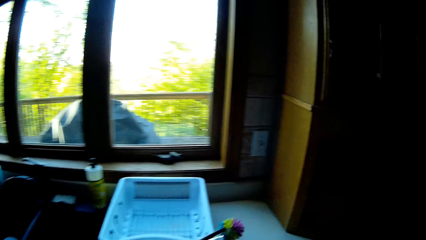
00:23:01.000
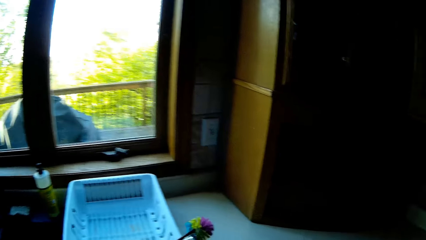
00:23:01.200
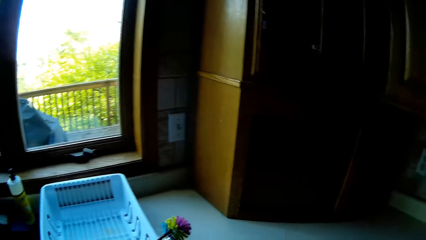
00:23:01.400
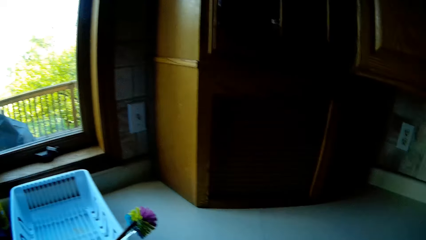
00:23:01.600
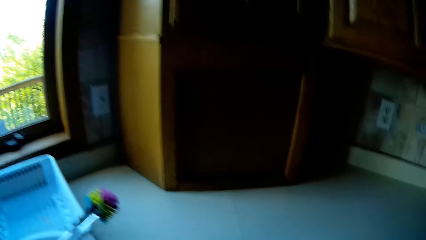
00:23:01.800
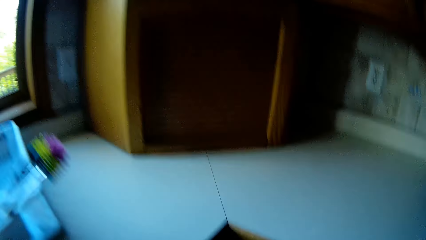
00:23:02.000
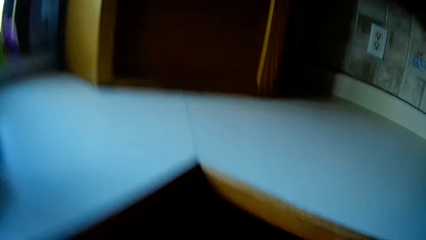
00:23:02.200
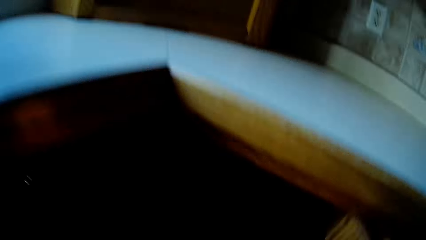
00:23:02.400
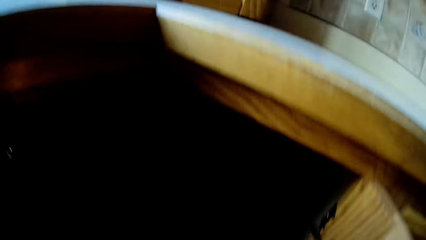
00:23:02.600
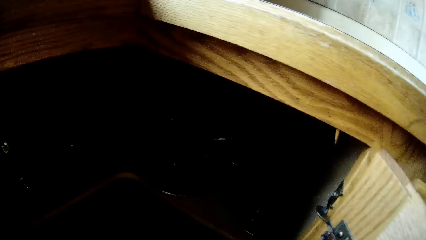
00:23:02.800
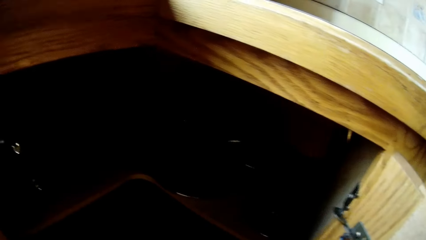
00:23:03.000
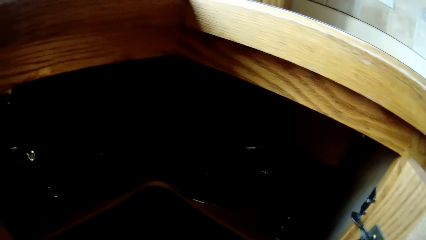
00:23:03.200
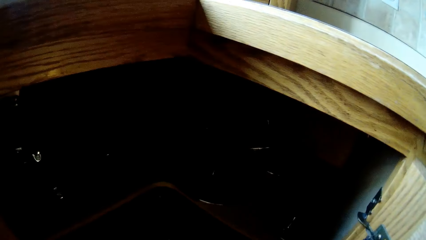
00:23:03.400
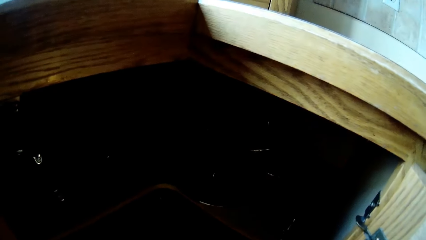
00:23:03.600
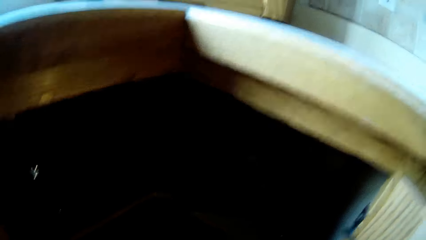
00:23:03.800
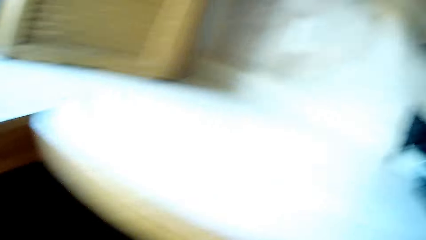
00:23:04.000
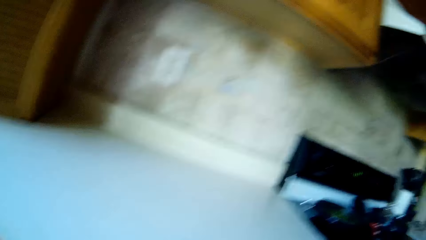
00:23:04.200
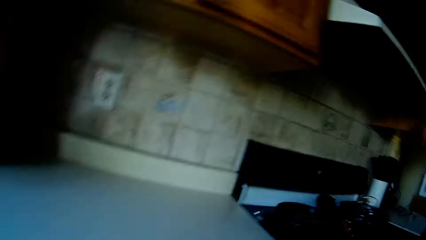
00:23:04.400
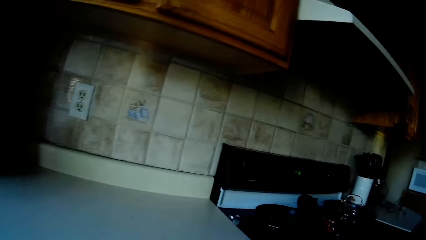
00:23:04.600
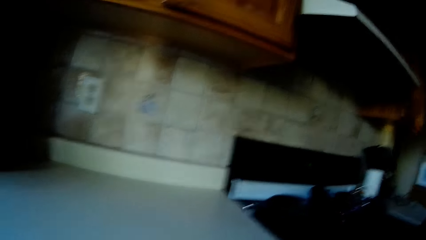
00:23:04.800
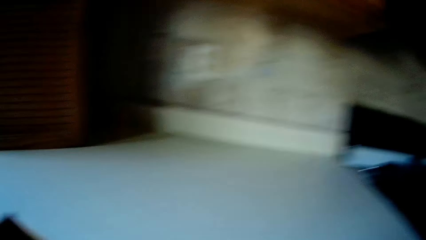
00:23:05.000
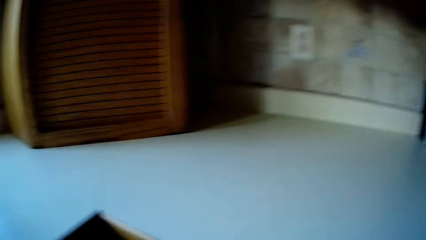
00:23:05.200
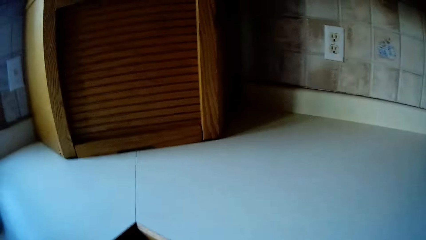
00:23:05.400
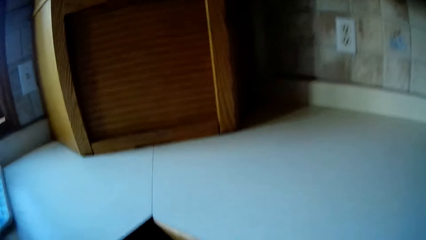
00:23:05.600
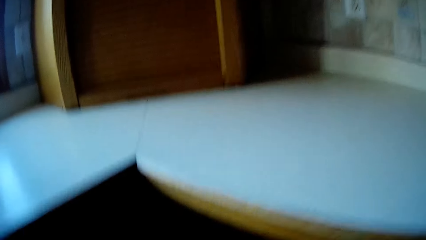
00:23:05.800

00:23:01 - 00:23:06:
The camera wearer looks around.

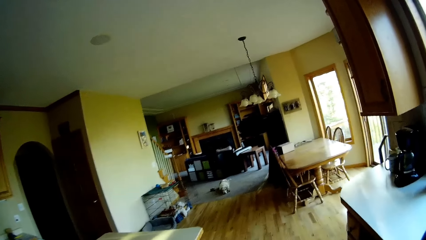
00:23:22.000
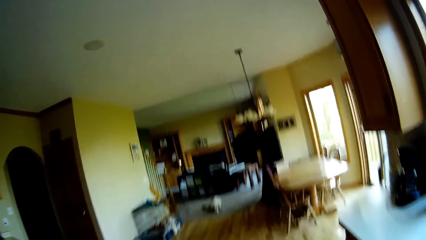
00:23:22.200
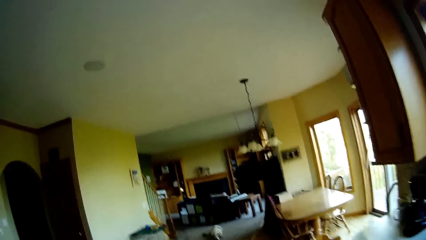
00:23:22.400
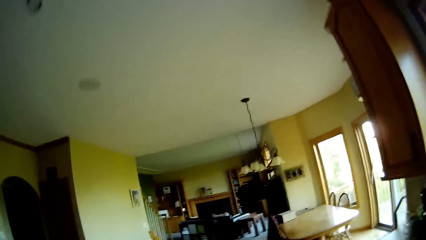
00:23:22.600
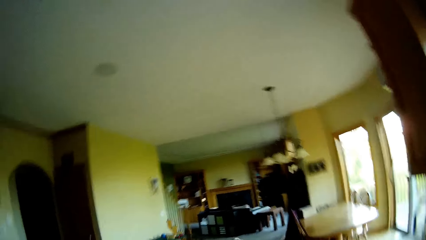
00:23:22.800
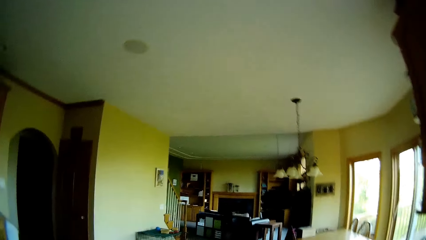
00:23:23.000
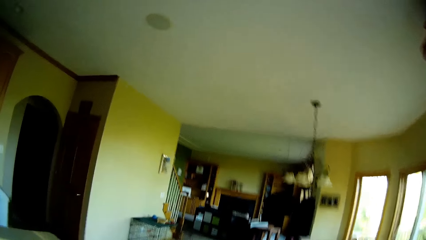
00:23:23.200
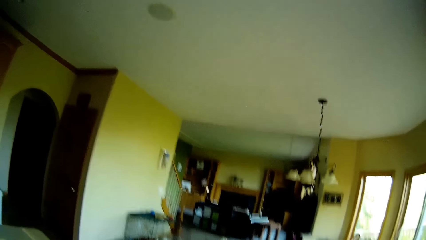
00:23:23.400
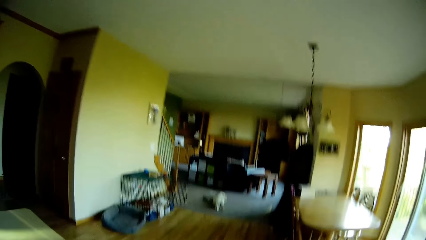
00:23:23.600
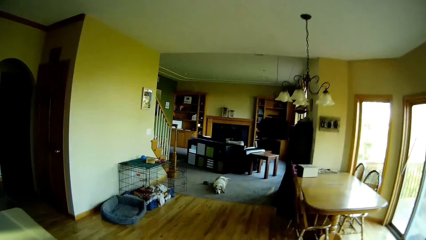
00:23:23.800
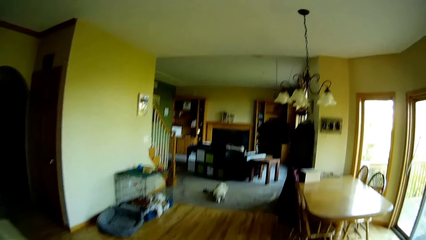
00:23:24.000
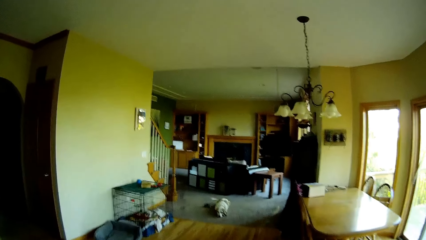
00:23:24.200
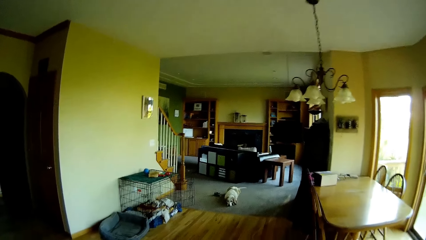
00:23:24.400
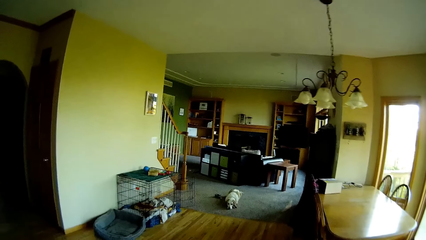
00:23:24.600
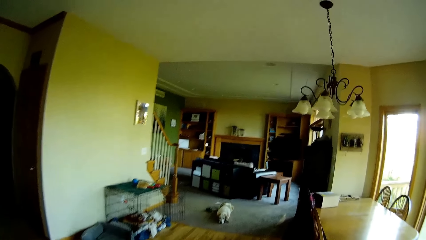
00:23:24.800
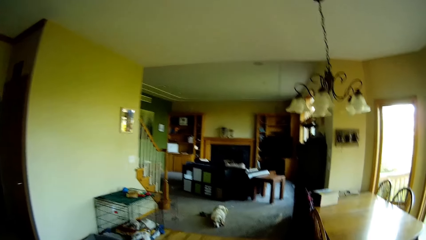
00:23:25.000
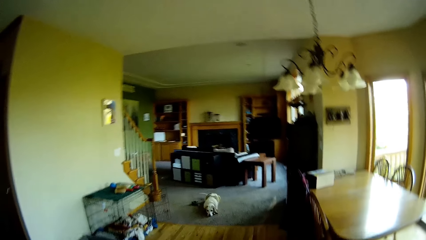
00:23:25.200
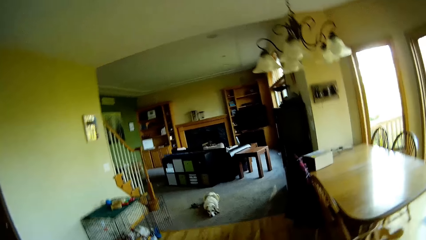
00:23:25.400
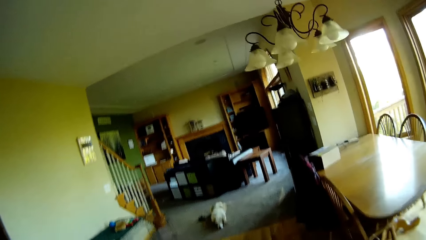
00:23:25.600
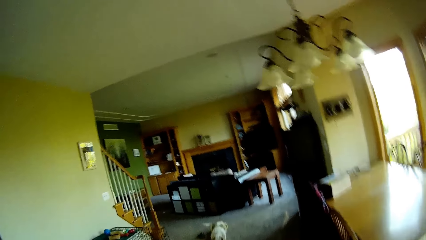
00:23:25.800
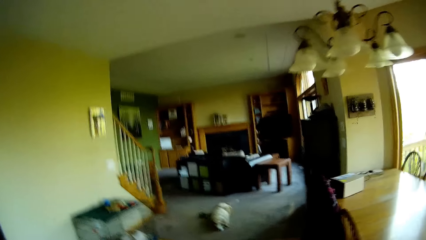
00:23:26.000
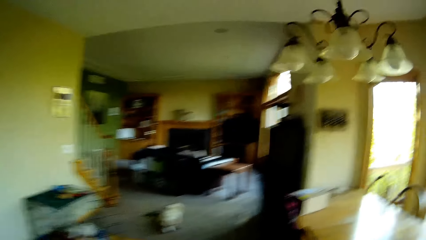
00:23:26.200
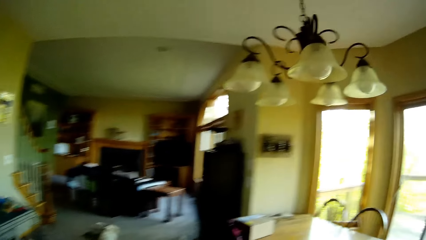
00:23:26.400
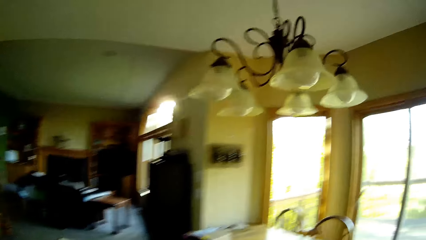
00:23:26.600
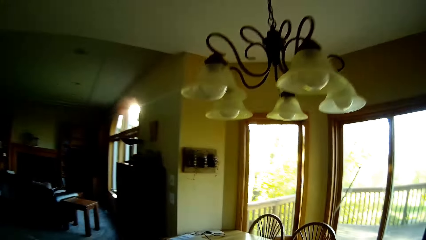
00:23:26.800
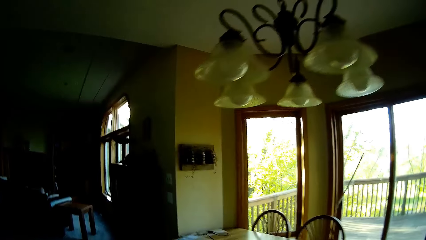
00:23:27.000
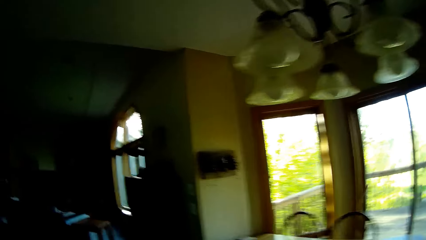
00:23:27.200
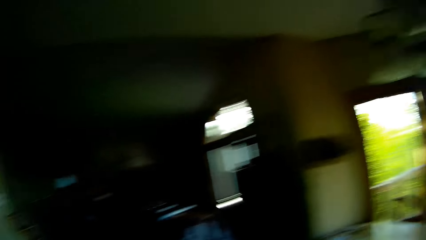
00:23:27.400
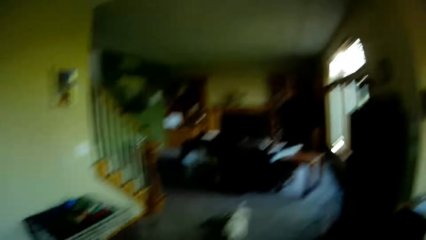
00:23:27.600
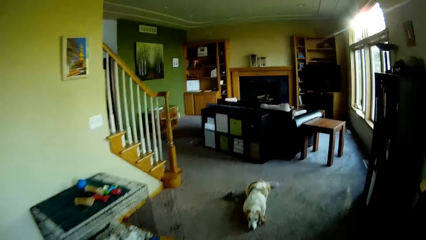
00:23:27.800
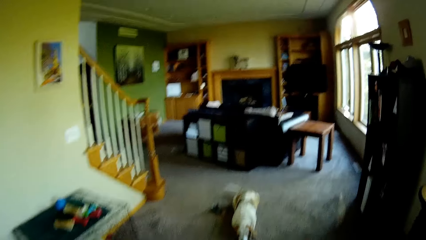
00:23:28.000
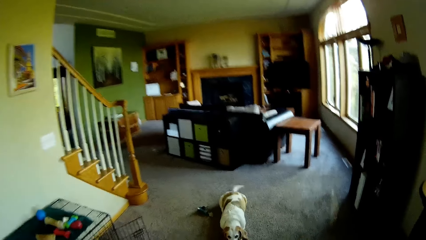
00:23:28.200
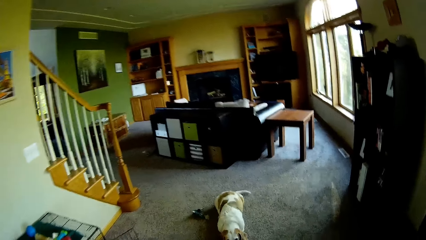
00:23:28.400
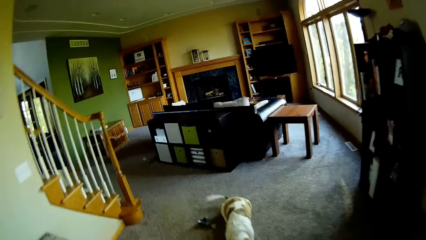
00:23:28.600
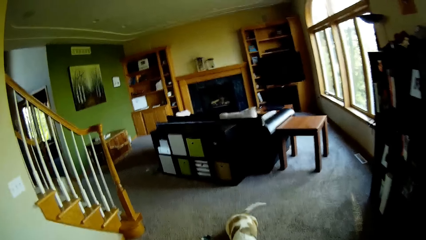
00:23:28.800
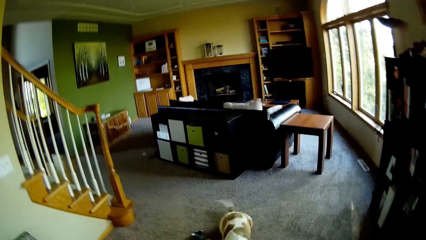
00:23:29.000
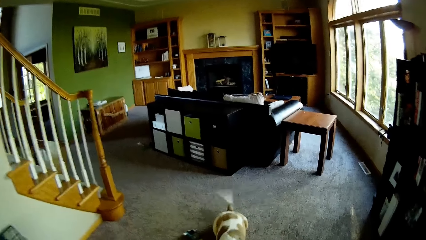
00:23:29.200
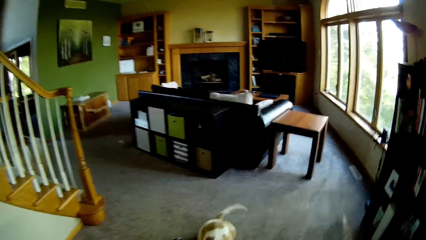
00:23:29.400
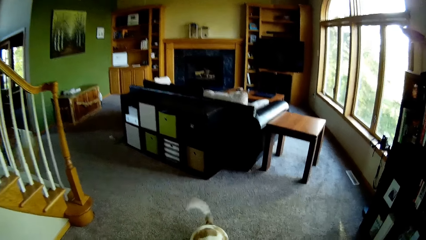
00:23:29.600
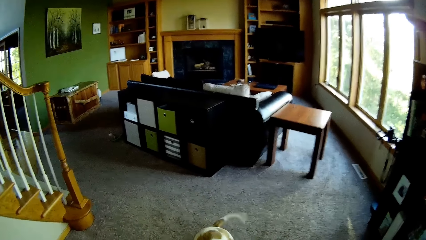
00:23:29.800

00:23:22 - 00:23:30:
The camera wearer speaks to the white dog. They walk out of the kitchen area. They look around. They play with the dog.

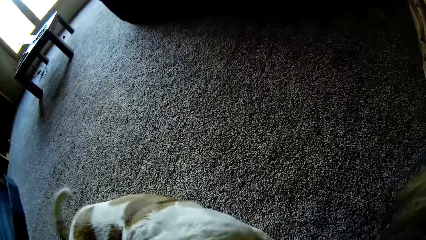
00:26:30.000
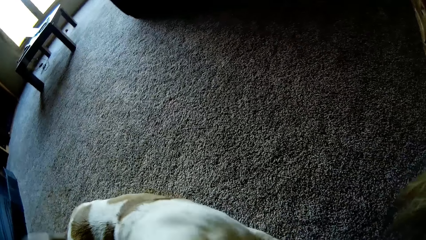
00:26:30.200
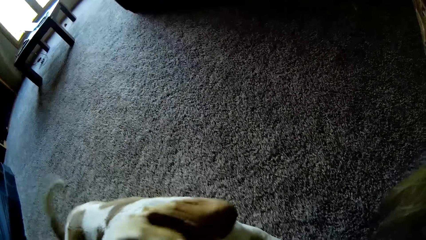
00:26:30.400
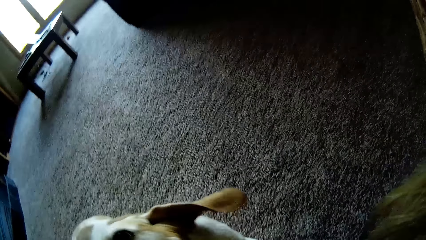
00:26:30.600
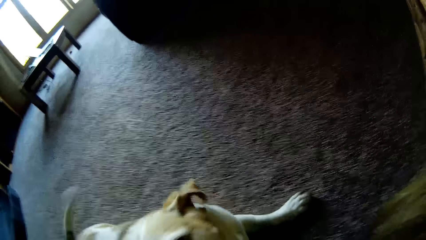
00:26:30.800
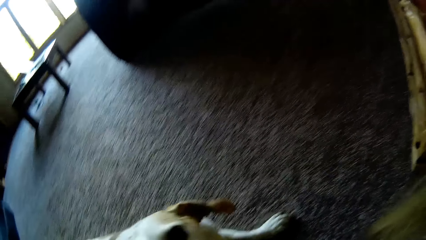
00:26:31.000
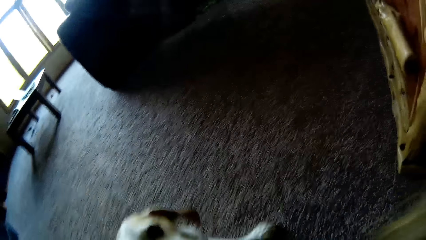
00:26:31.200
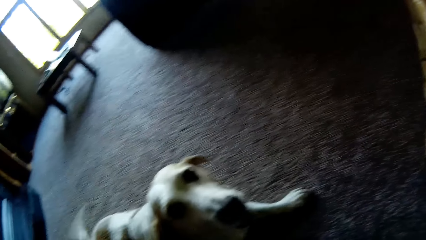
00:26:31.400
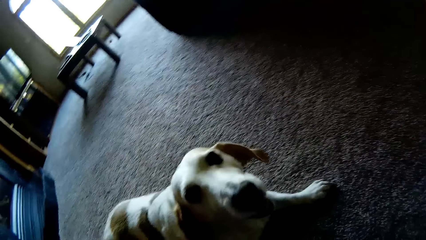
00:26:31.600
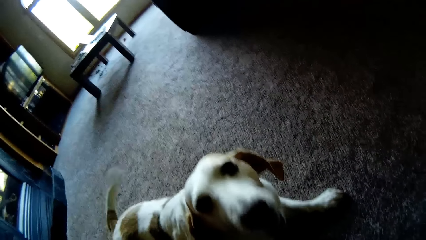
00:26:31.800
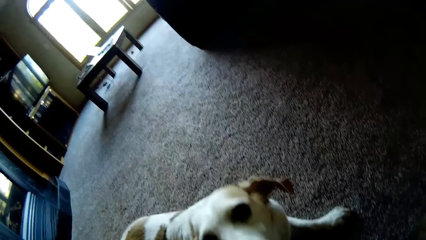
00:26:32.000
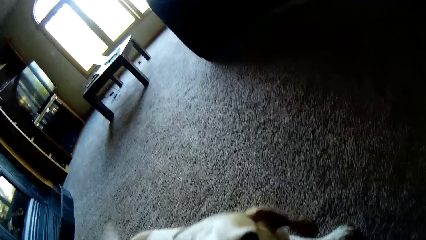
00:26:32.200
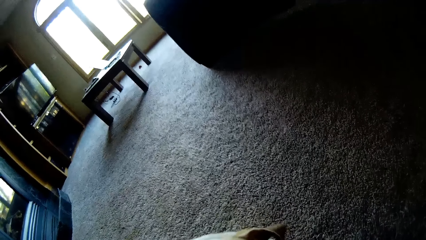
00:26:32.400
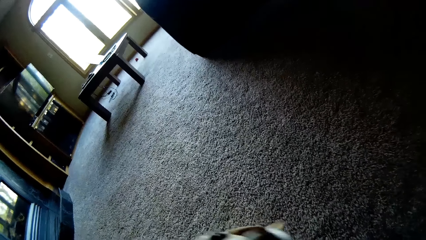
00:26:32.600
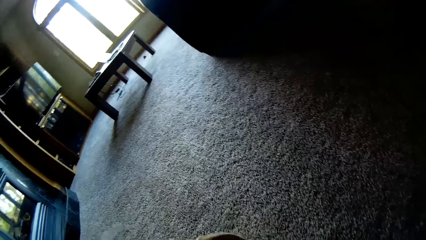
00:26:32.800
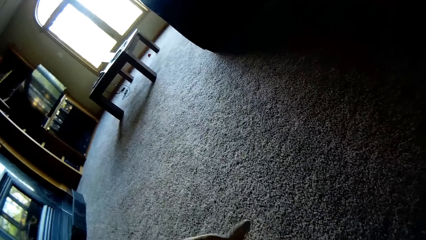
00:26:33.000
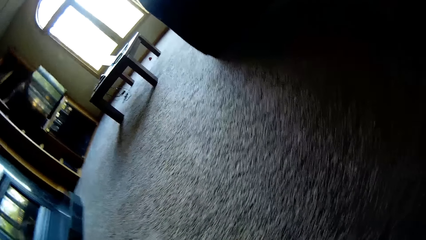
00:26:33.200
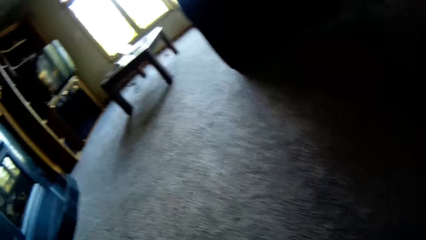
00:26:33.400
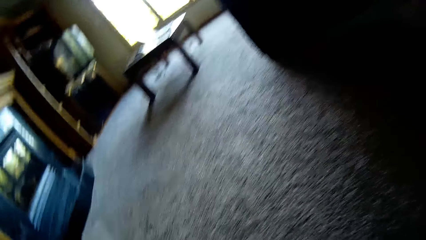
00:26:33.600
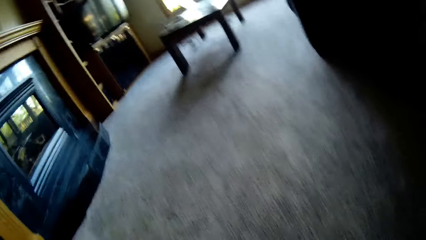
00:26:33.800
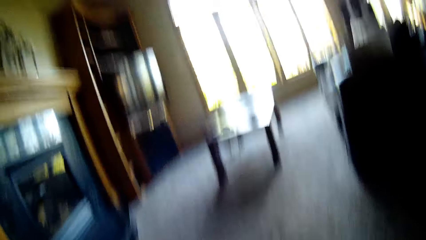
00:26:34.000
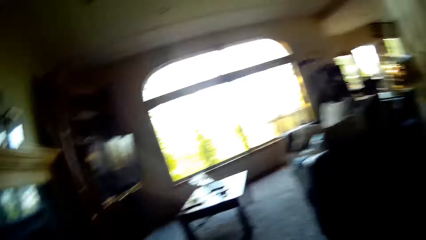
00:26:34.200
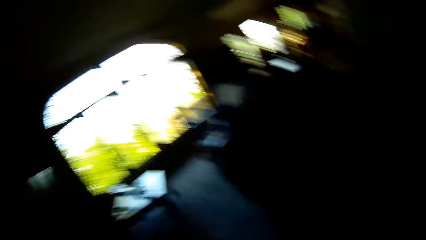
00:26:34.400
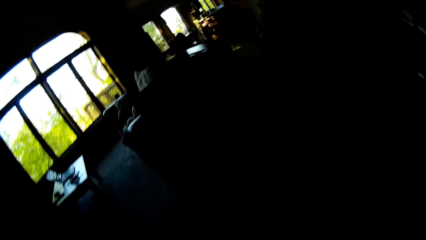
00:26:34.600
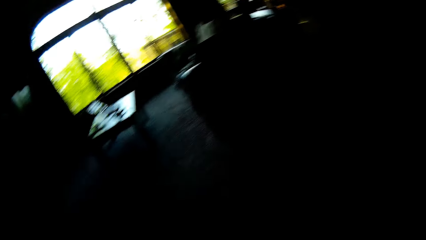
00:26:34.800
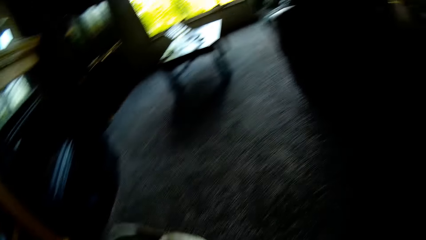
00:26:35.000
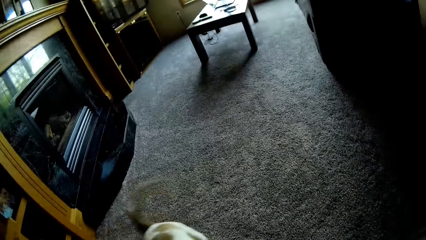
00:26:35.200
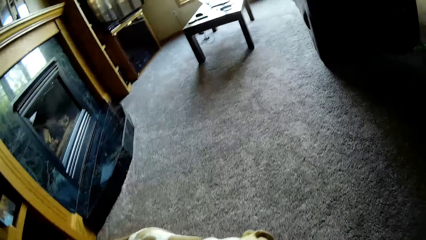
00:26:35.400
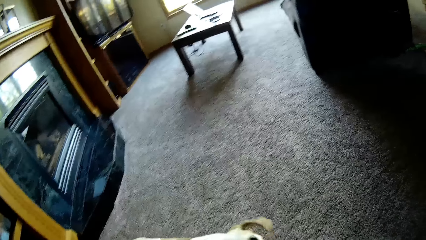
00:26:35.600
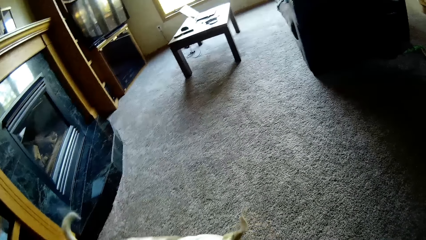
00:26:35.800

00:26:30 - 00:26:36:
The camera wearer talks.
